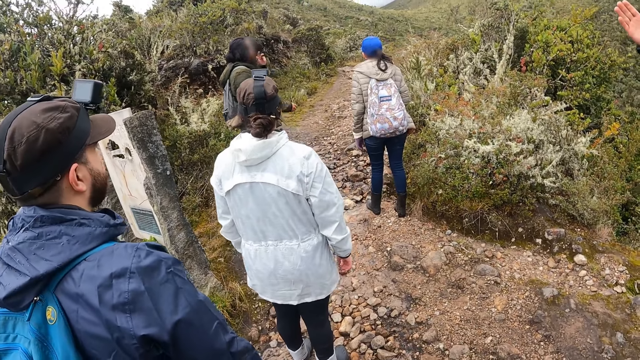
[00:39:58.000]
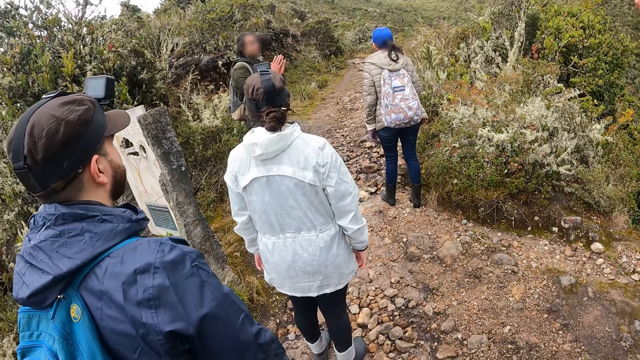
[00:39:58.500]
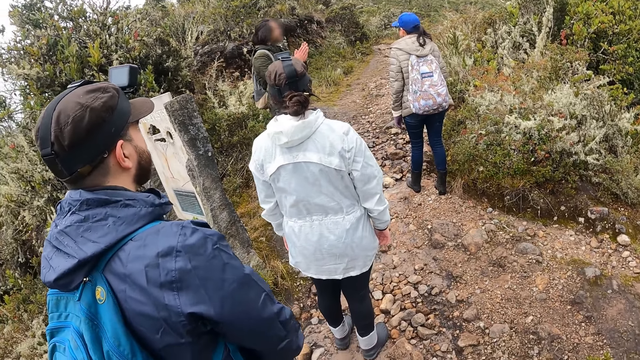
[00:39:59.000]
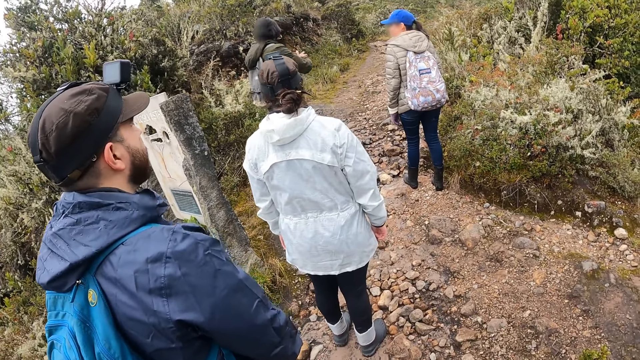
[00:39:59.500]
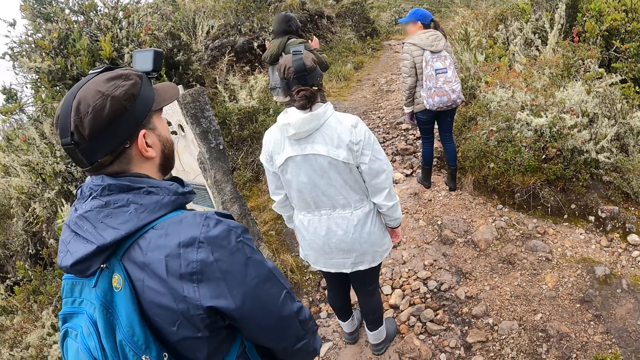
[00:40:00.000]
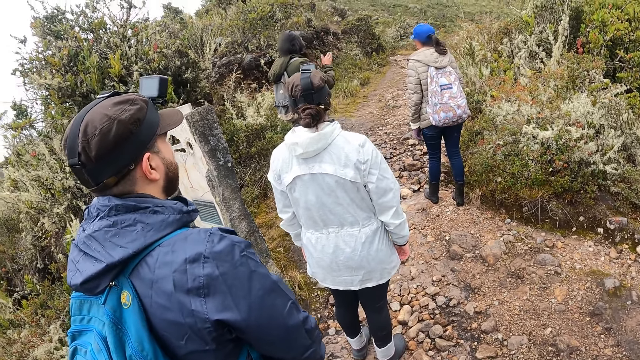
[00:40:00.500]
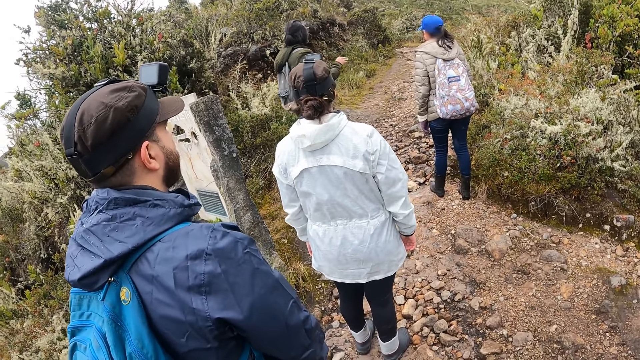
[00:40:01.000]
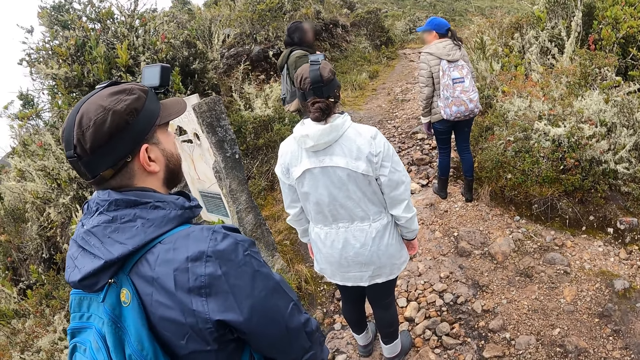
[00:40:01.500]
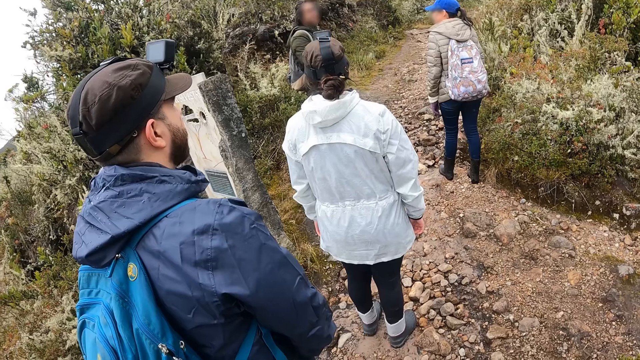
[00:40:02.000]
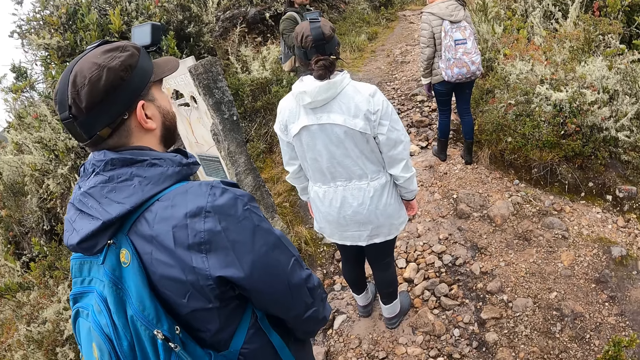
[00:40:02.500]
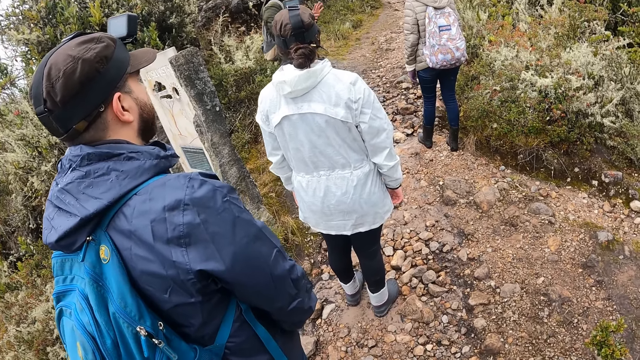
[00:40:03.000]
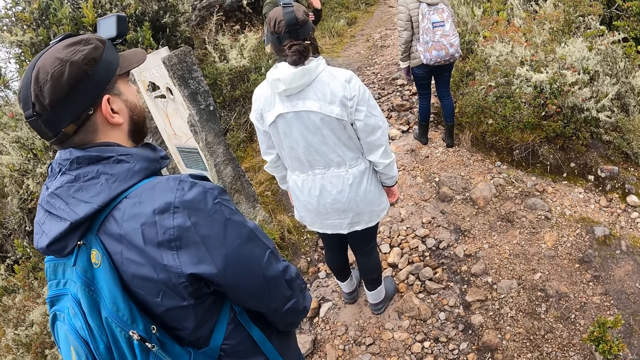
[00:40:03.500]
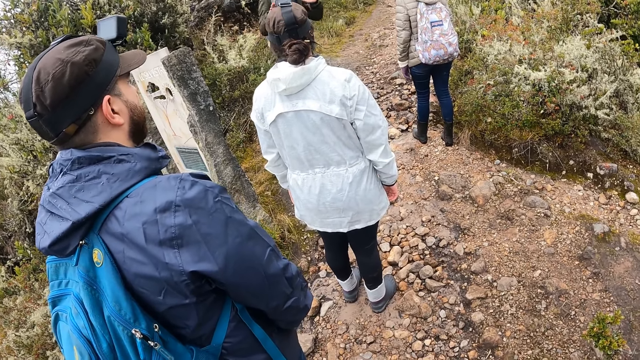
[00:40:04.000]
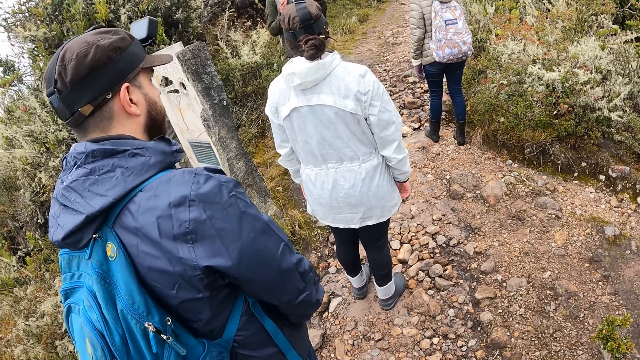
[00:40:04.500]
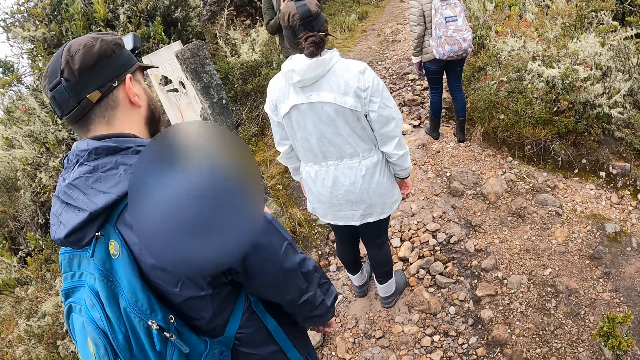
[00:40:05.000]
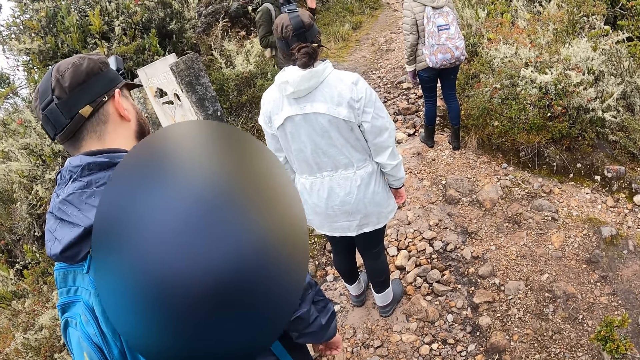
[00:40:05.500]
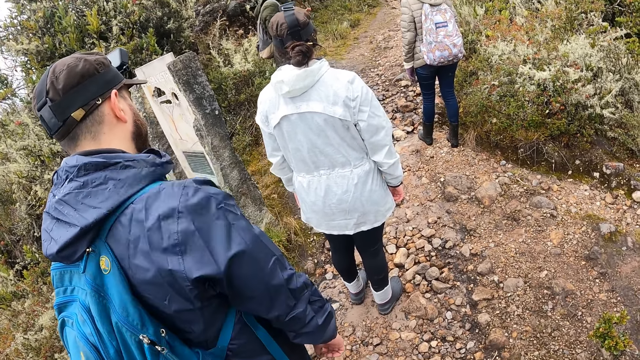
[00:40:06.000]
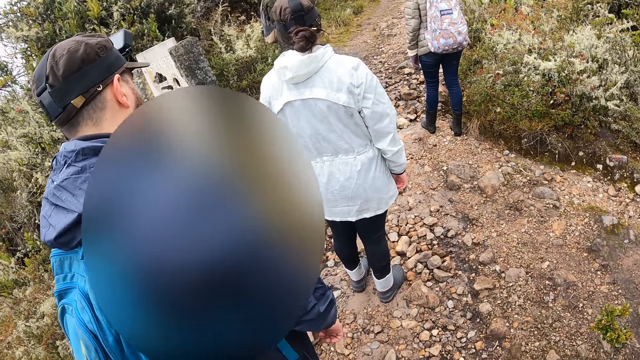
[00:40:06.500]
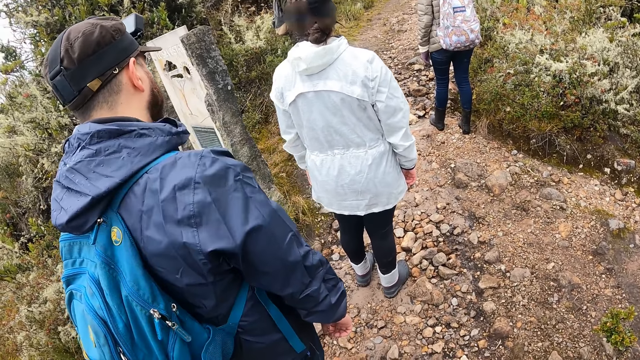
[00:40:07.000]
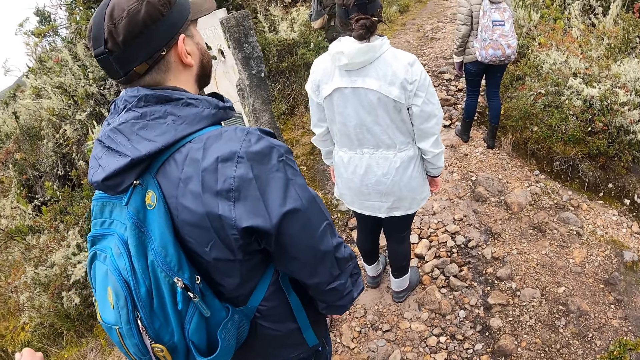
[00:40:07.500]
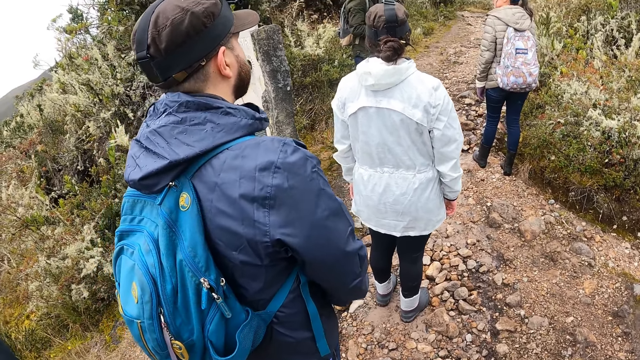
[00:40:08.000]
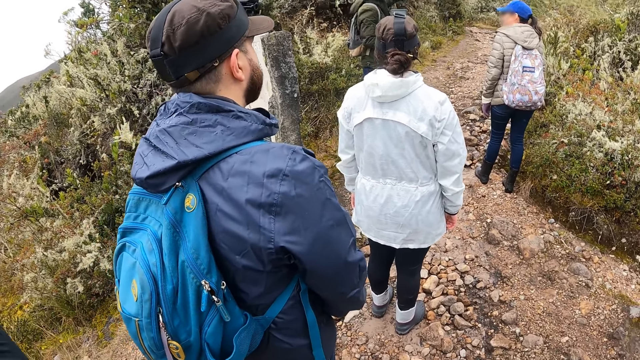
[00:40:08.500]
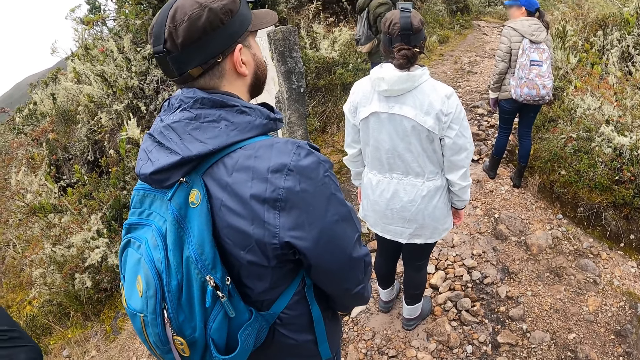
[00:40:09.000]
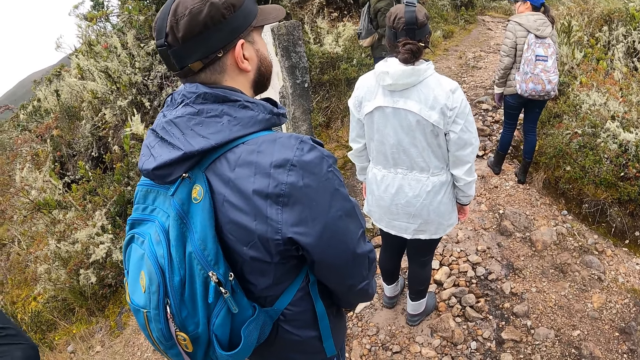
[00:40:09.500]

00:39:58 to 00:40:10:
A man addresses the group of people and gesticulates with his hands. The camera wearer stares at the man.

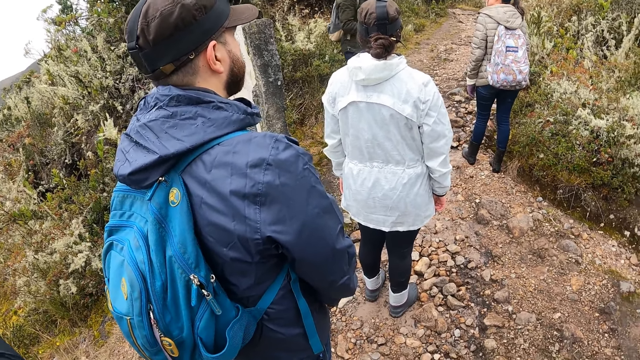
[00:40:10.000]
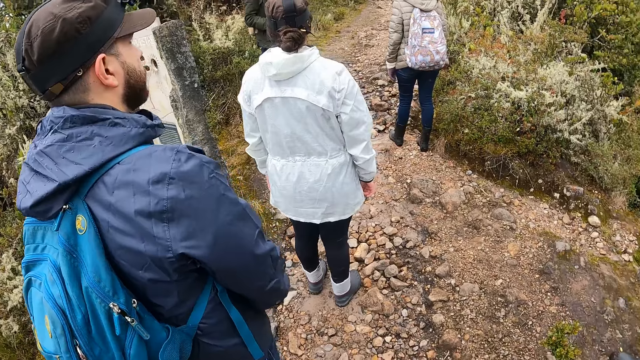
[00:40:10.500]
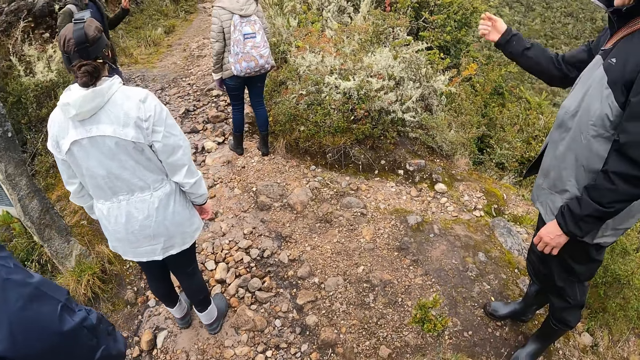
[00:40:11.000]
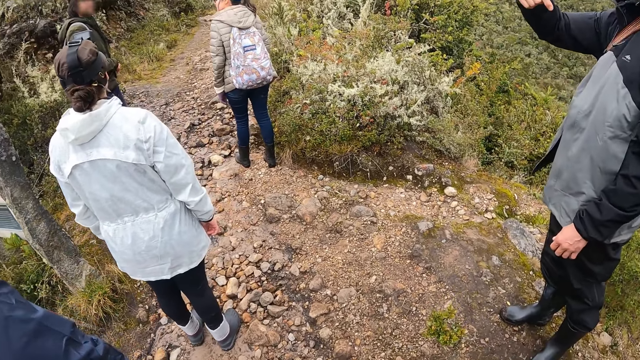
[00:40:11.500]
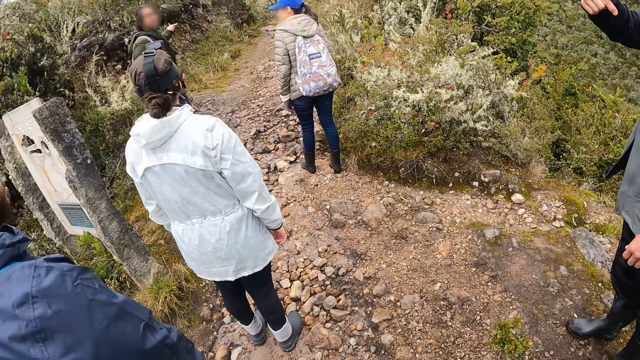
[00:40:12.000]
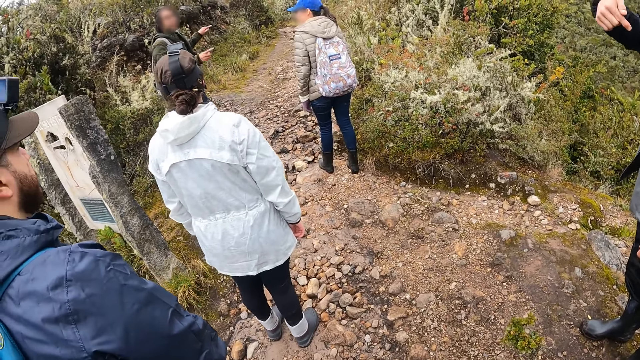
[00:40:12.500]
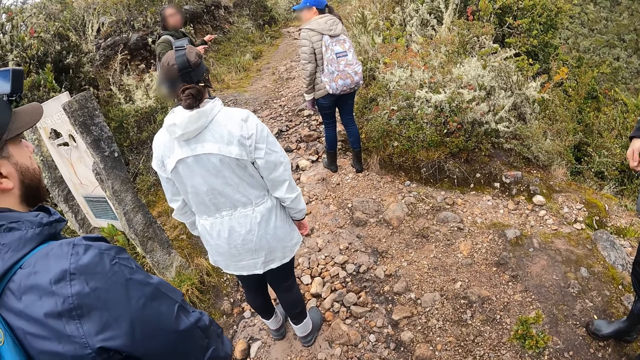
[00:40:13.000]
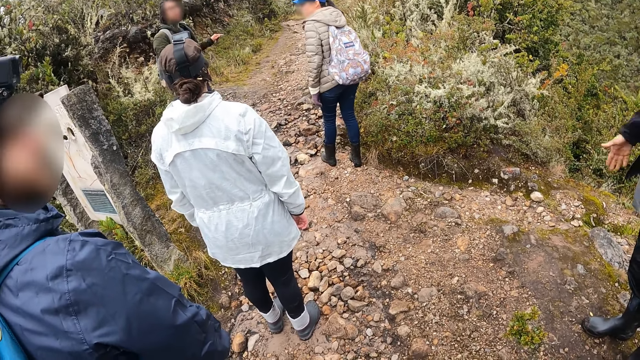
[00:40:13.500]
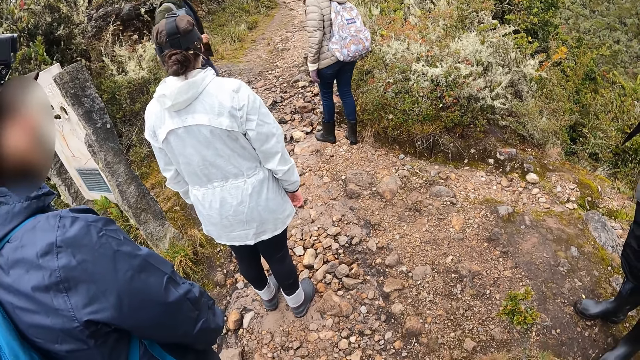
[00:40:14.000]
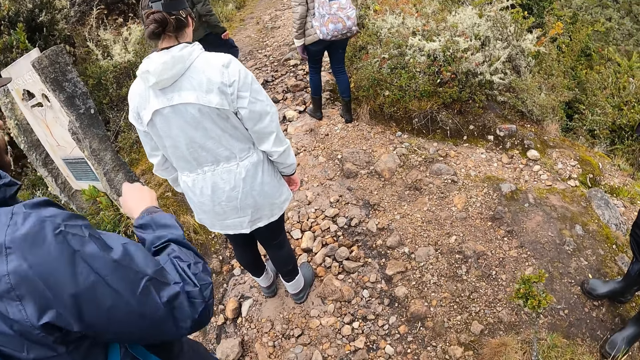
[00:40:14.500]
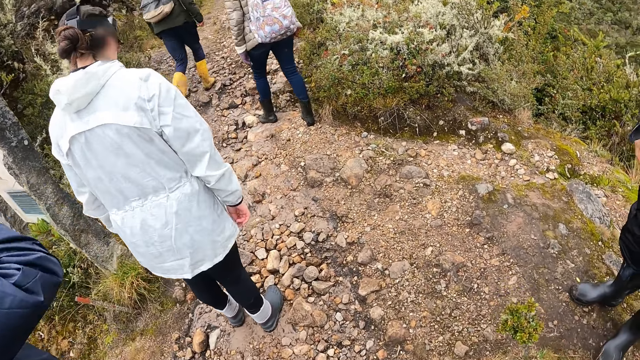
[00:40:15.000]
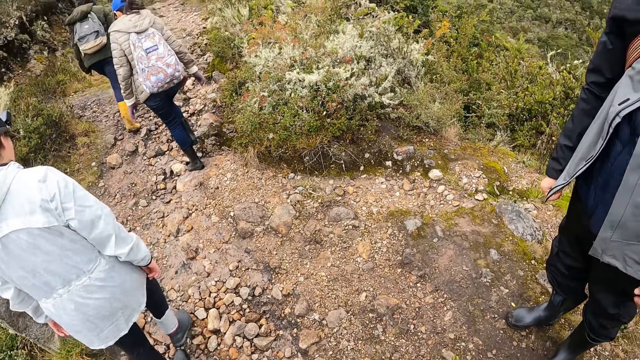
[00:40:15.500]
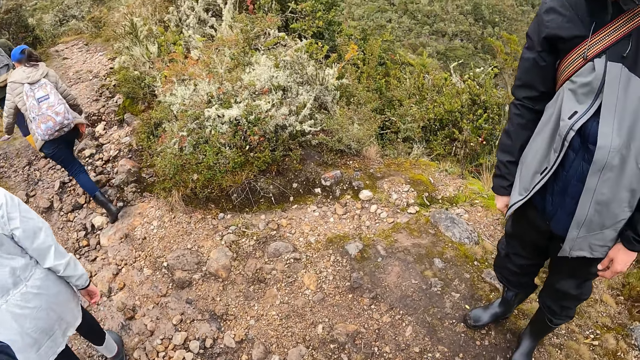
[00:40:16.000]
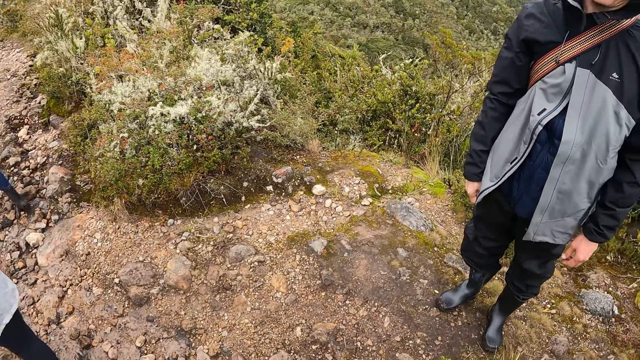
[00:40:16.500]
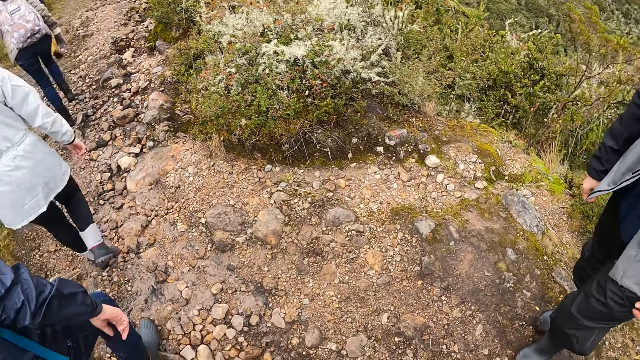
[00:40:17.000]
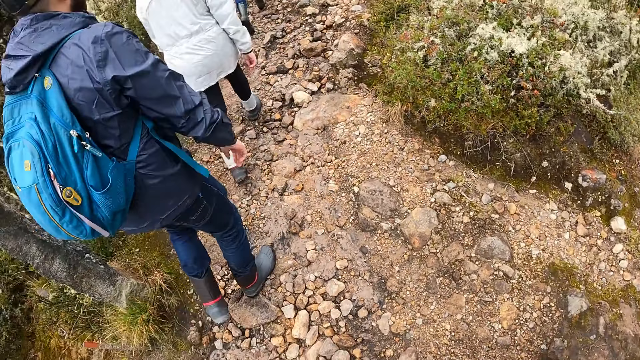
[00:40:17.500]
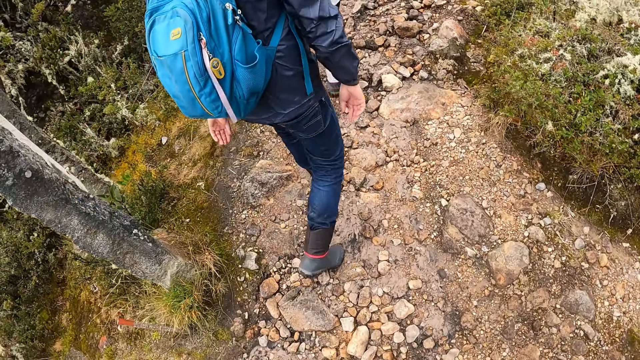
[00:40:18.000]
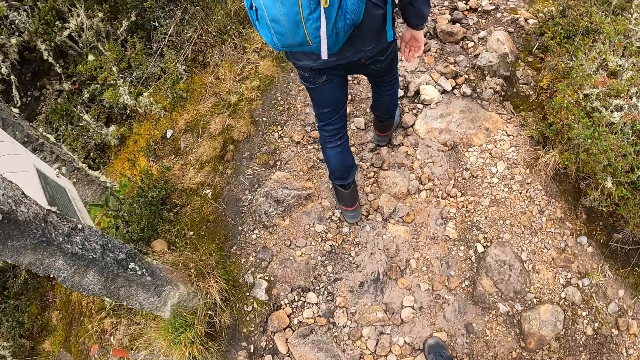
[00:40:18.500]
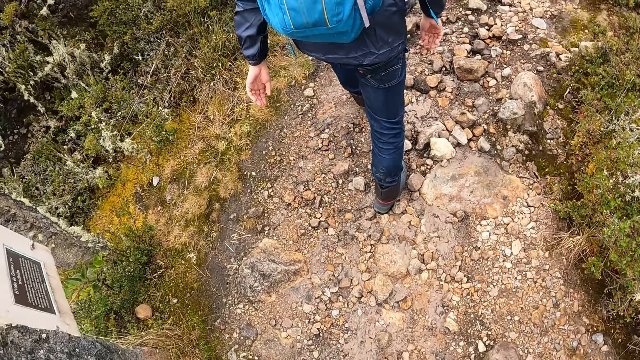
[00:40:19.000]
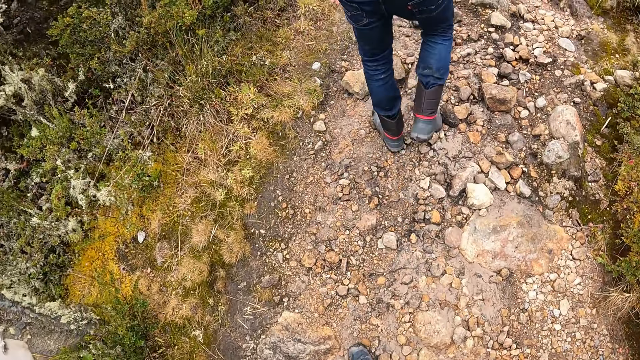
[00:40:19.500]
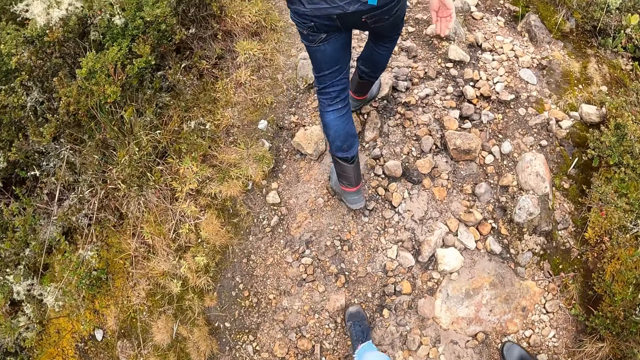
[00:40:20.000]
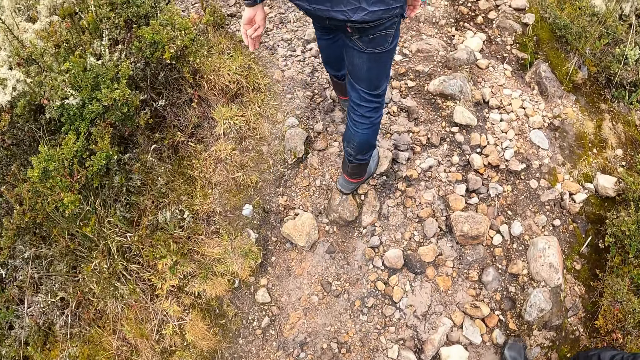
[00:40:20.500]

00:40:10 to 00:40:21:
A man converses with another man. A third man moves a hand. The second man moves hands. He leads the group of people through the bush path. The camera wearer walks behind a person.
